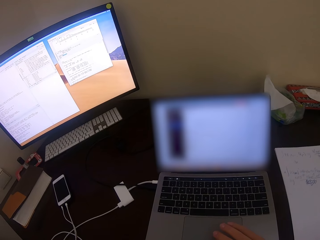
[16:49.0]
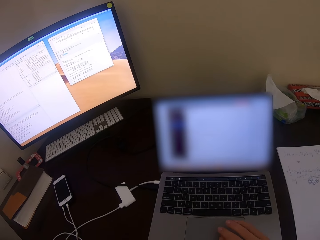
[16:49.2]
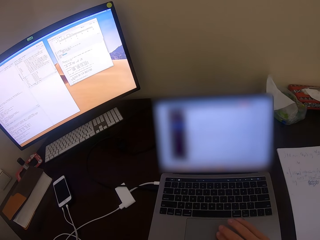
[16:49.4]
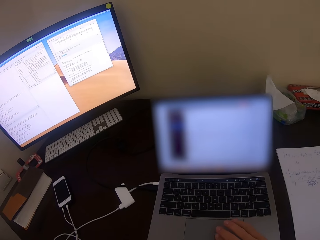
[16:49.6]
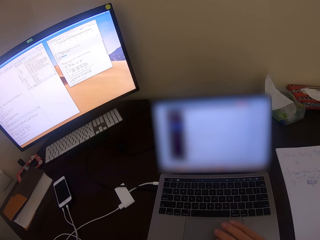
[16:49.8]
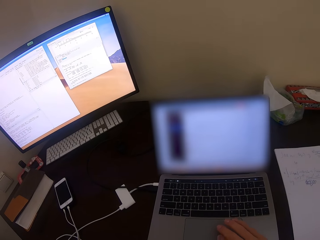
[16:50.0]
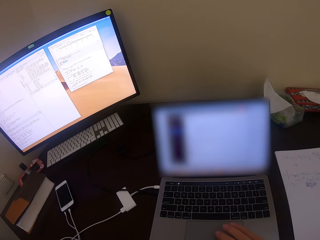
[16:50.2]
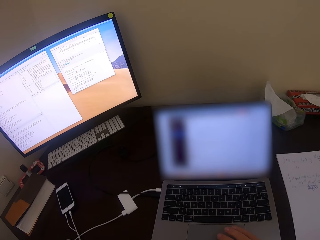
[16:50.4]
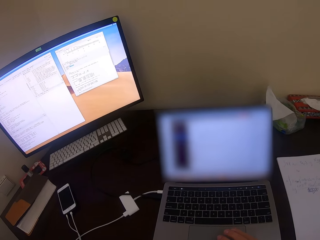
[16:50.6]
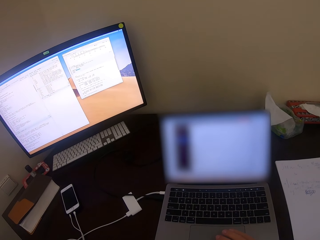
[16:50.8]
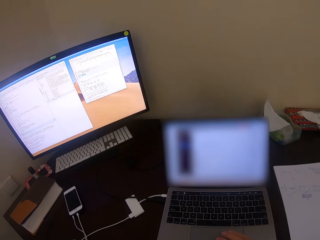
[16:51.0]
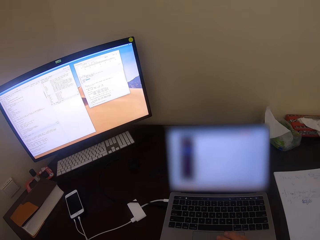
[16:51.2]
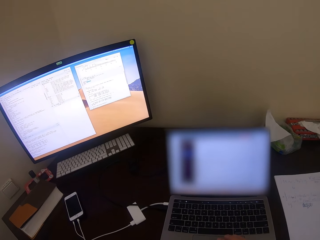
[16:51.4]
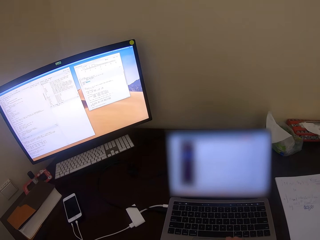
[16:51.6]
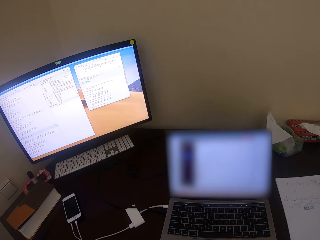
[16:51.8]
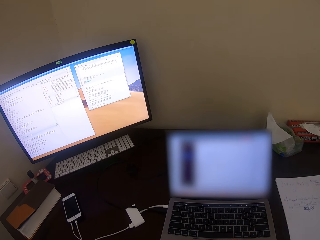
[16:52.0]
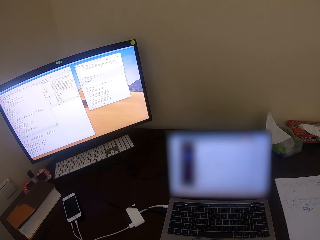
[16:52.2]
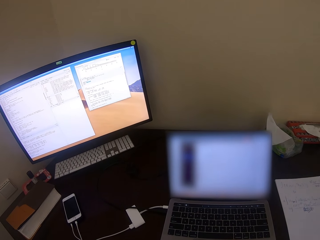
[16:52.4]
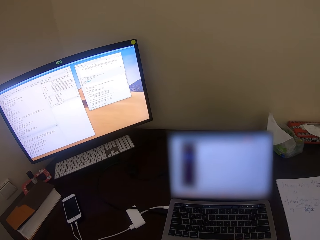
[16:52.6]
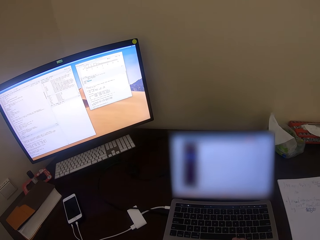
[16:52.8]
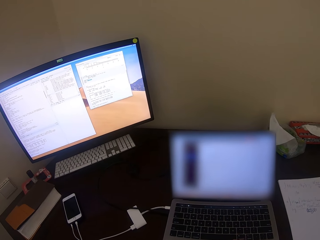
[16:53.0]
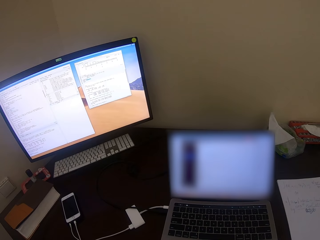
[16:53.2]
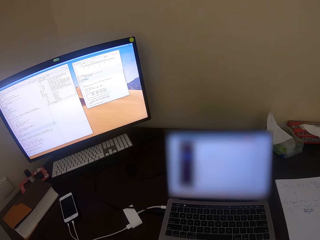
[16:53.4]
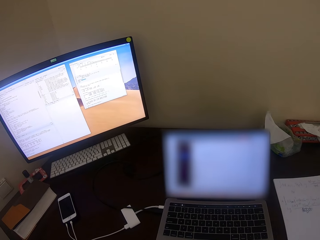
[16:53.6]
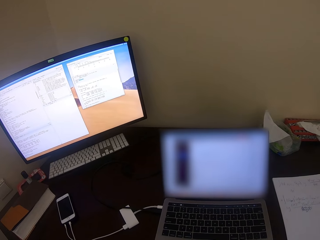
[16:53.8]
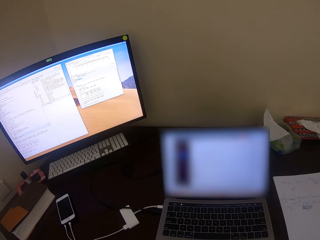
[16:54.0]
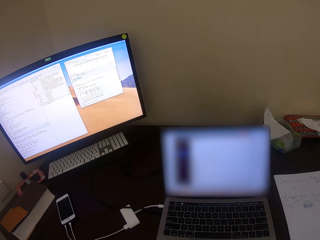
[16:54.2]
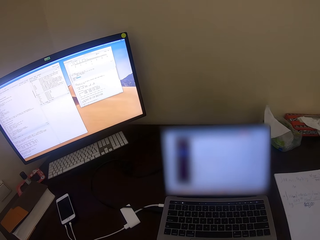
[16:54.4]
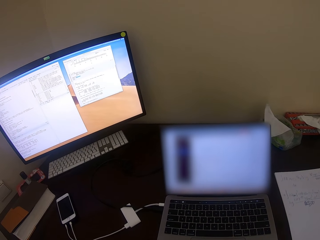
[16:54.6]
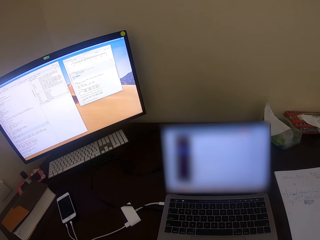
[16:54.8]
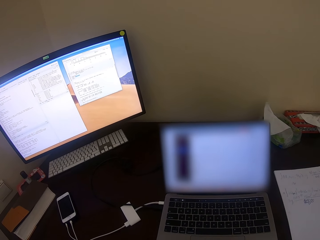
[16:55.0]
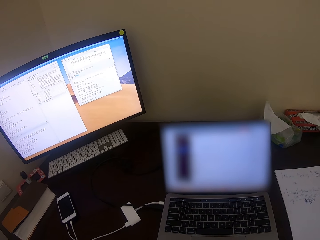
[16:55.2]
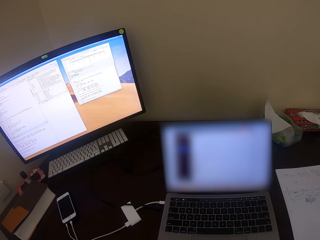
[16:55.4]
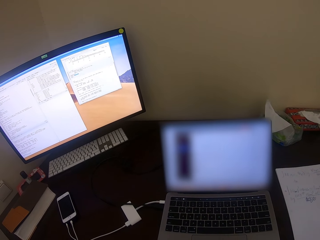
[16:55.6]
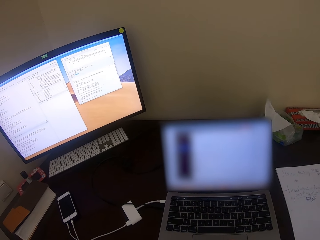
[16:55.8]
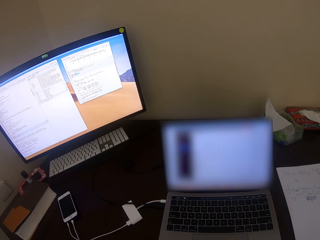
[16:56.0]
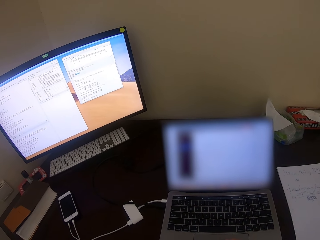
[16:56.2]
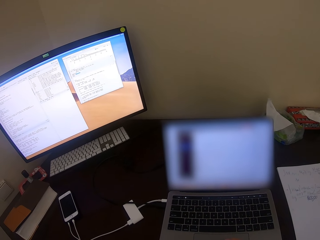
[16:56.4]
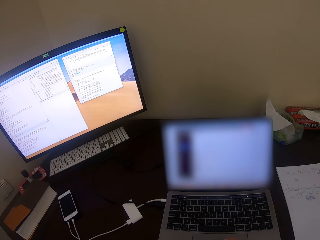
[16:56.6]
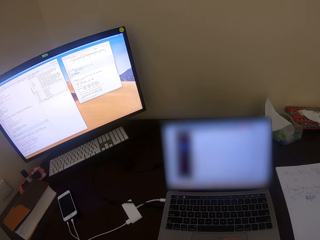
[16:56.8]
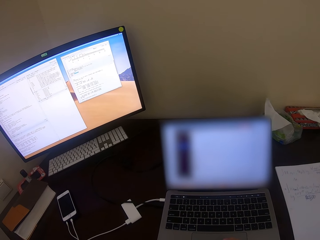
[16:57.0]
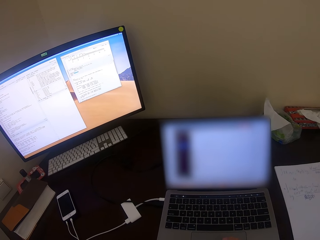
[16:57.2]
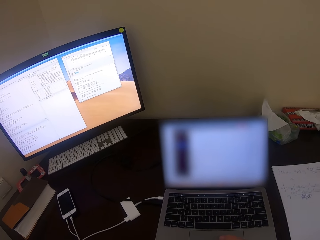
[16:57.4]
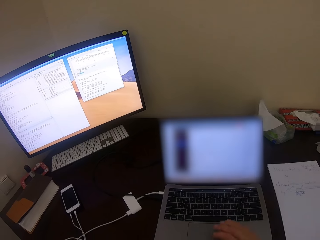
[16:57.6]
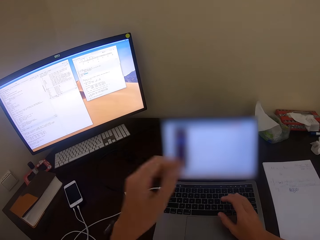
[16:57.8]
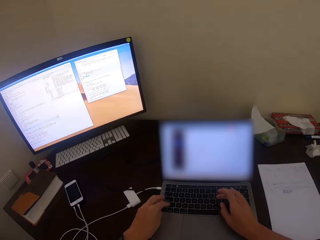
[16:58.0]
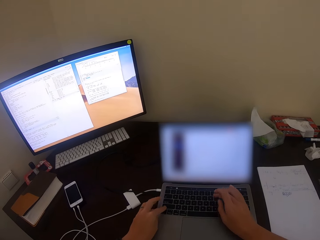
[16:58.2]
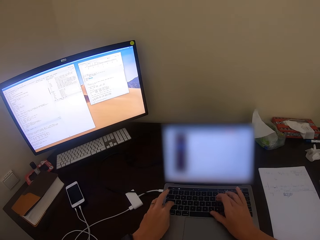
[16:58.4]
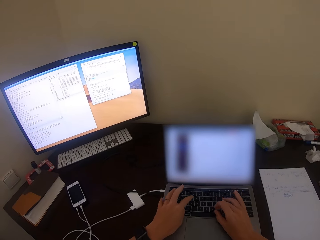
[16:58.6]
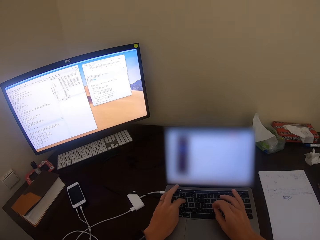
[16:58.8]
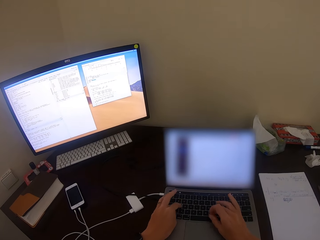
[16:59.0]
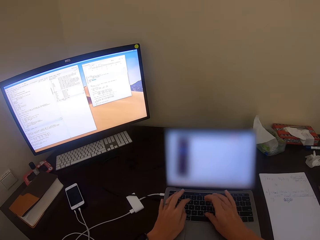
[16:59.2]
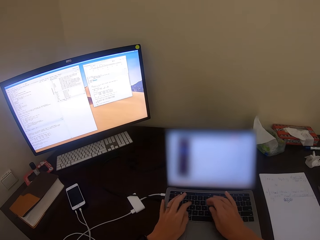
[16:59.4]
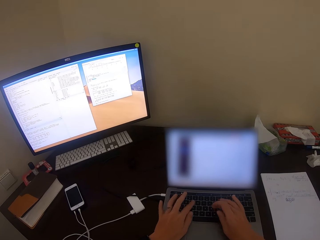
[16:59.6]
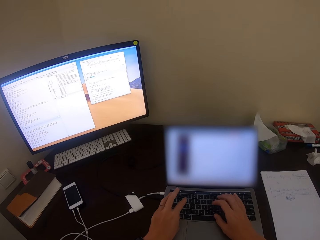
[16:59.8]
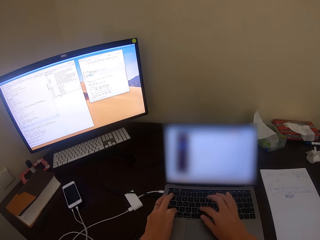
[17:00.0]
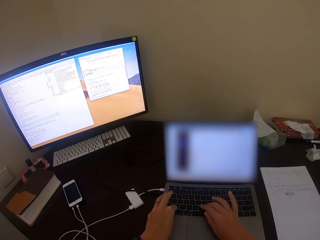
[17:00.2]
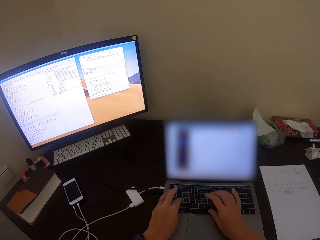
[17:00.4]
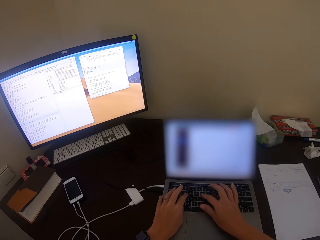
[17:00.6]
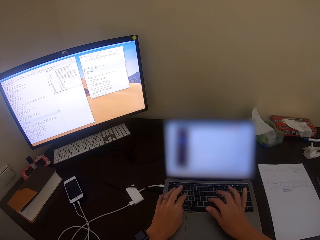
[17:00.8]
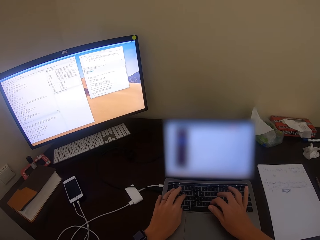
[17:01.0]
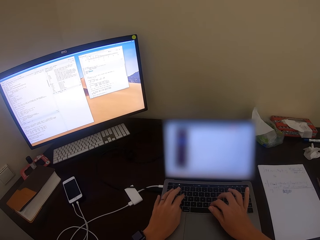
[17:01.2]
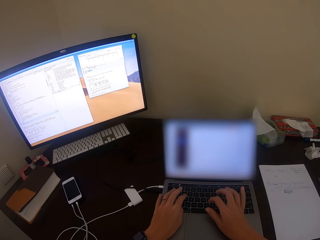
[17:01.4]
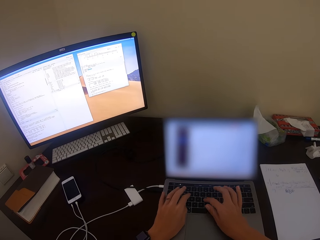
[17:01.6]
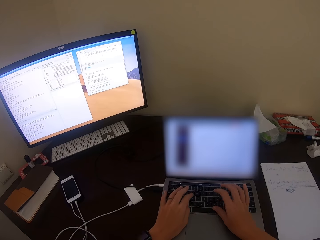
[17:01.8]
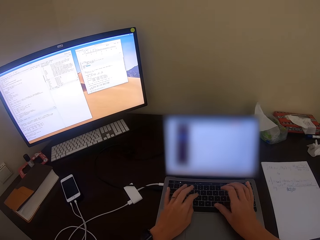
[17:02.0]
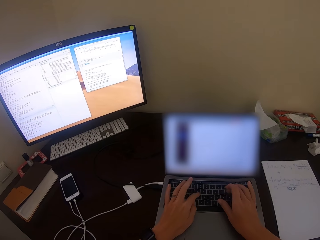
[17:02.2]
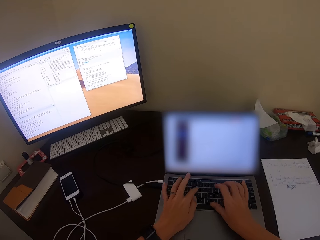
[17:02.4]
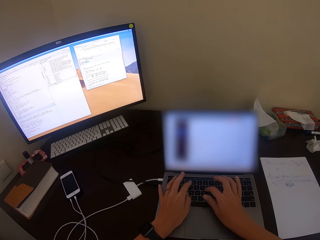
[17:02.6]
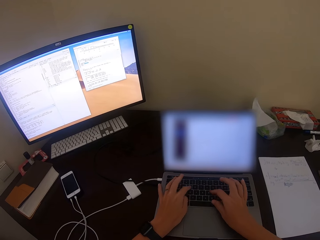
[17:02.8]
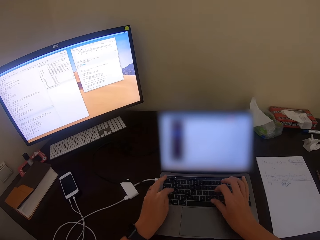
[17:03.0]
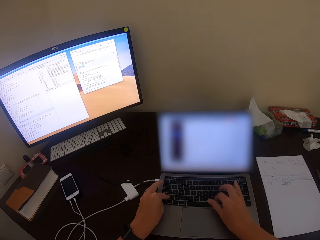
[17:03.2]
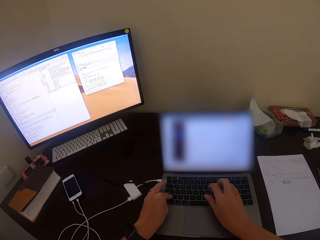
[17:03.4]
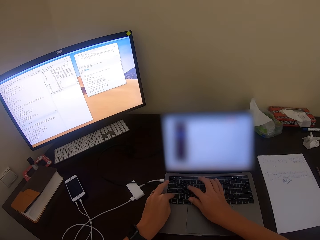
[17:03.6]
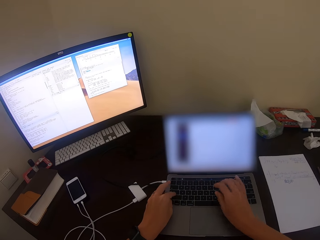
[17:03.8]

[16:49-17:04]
The camera wearer uses the laptop. They type on the laptop keyboard.

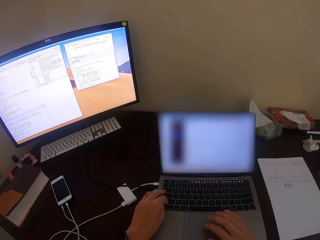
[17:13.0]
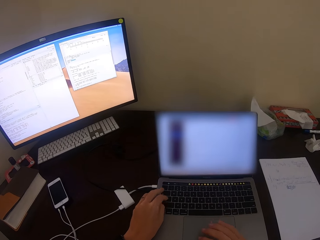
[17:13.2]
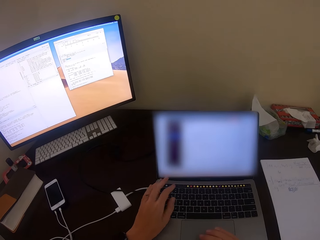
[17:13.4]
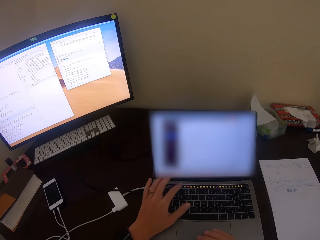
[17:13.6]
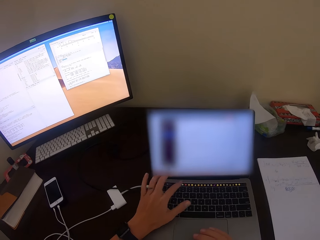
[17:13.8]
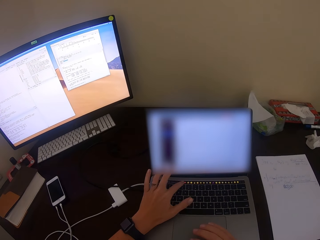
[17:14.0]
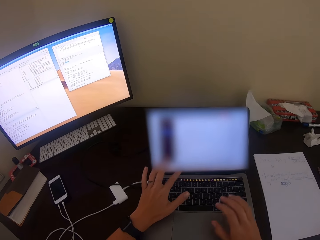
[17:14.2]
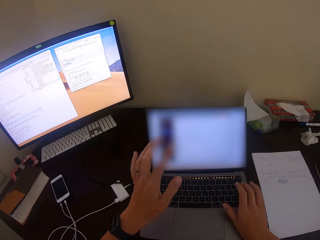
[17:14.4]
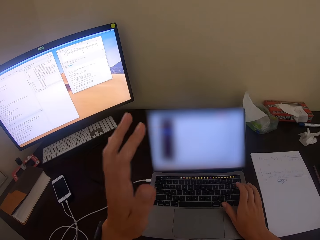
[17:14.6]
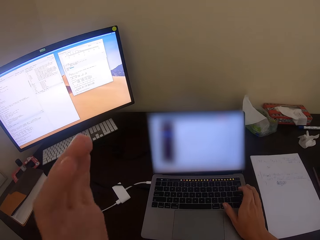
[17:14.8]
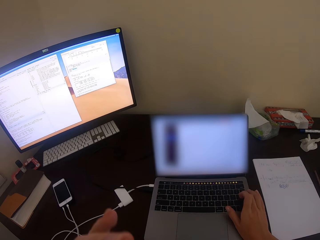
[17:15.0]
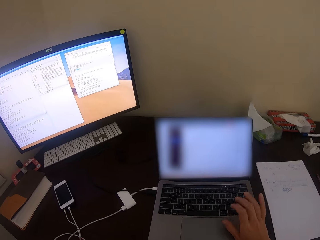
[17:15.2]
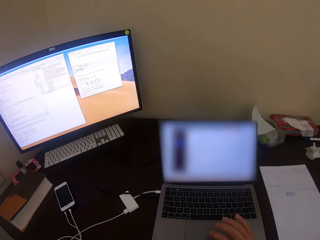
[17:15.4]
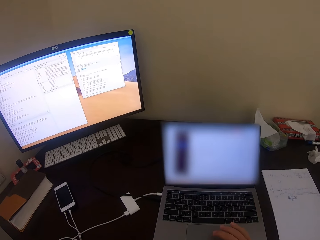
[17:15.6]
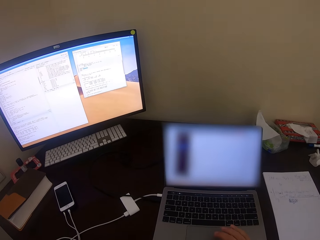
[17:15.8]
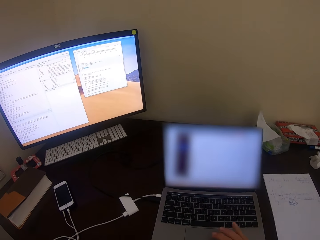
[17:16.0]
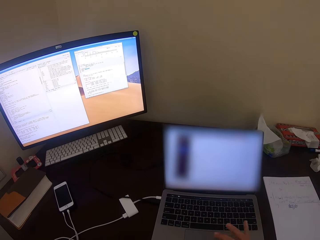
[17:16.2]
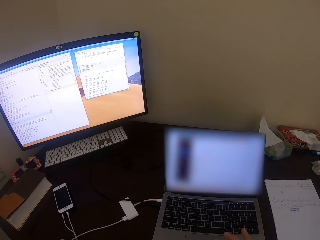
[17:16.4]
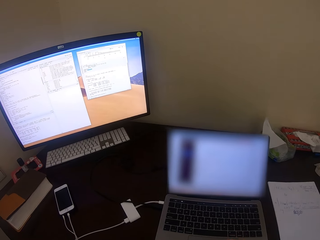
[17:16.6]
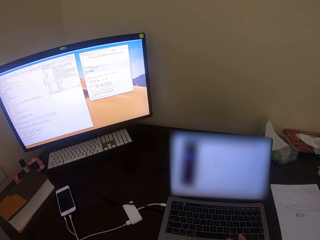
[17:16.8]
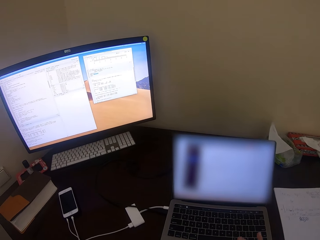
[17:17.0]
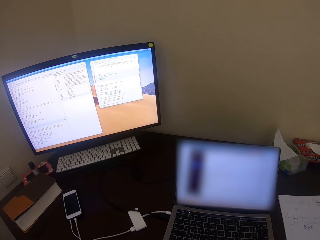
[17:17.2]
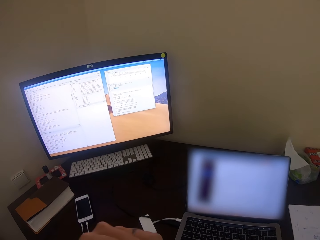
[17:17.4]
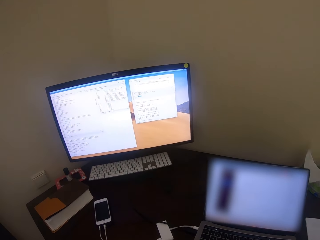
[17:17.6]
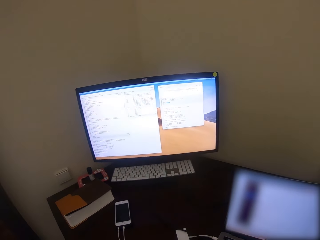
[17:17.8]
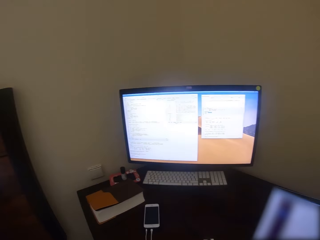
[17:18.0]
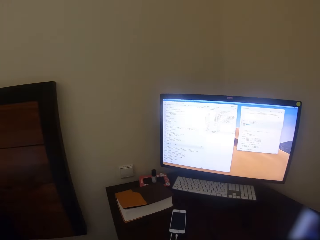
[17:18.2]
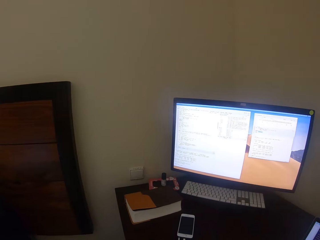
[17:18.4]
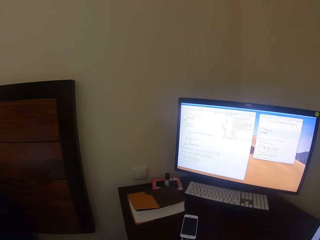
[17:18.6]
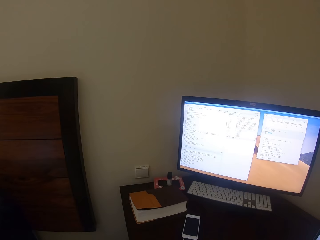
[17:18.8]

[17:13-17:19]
The camera wearer touches her nose with her left hand. She looks around.
